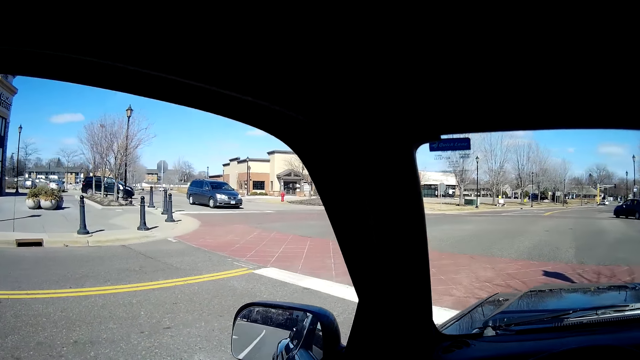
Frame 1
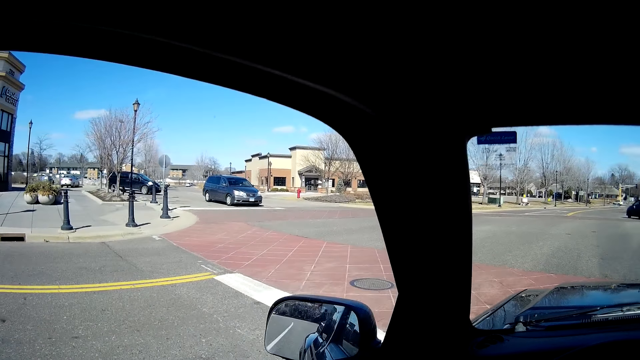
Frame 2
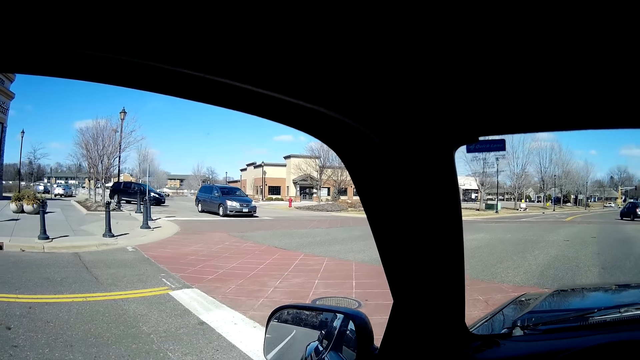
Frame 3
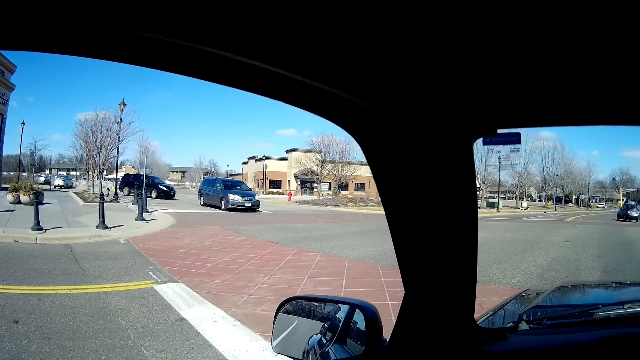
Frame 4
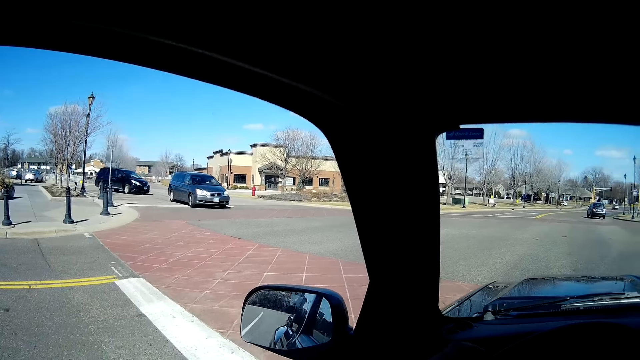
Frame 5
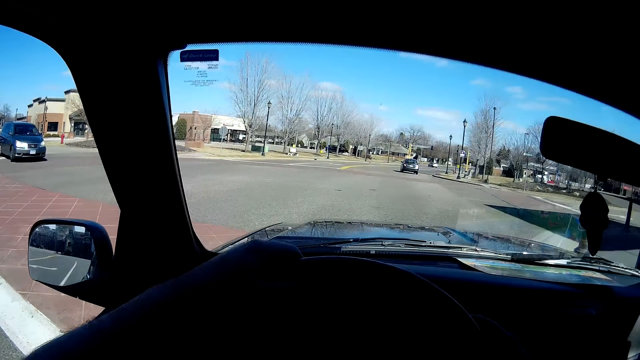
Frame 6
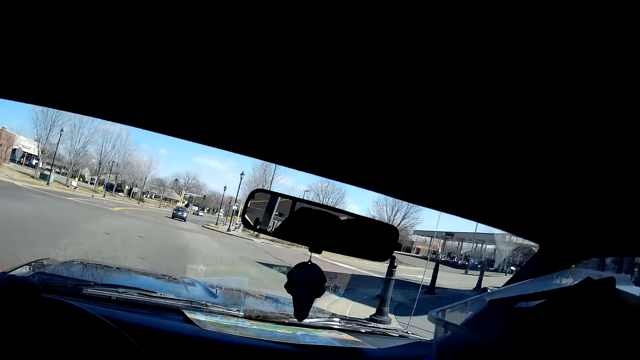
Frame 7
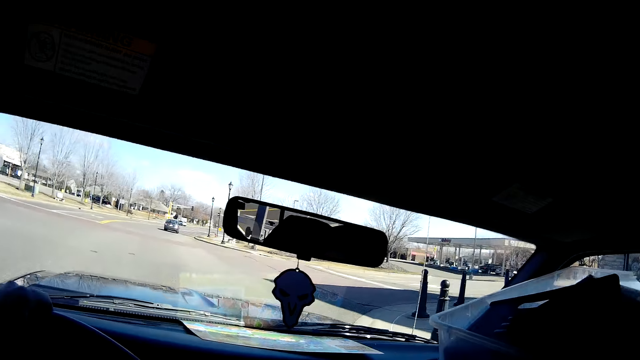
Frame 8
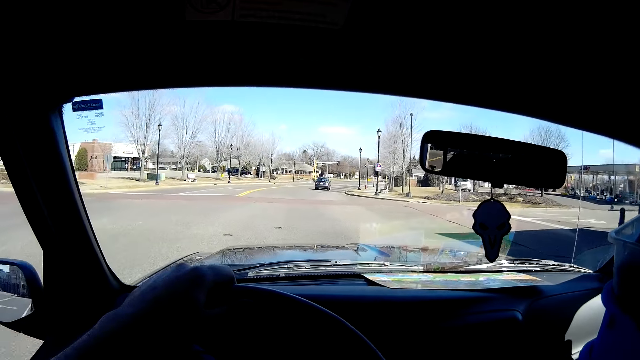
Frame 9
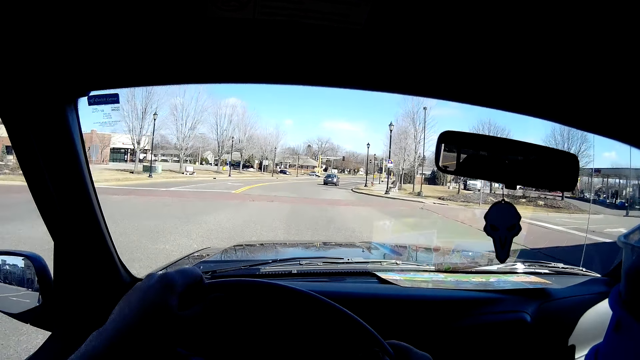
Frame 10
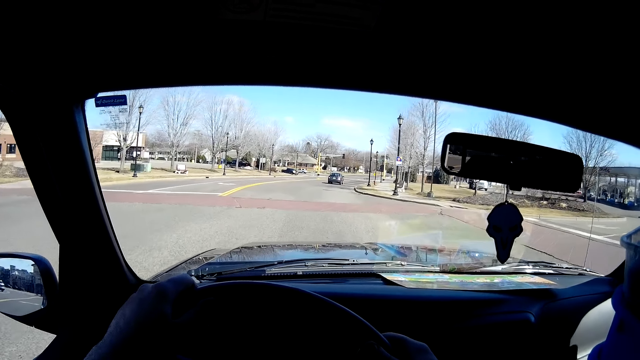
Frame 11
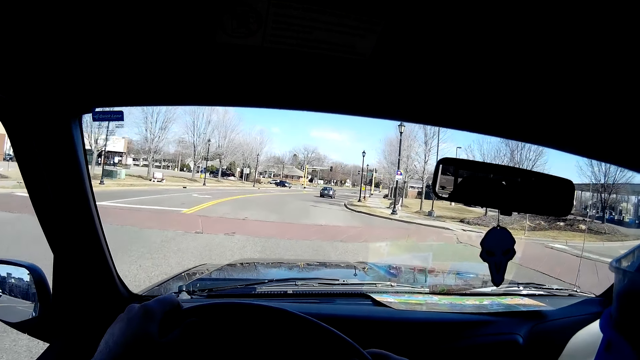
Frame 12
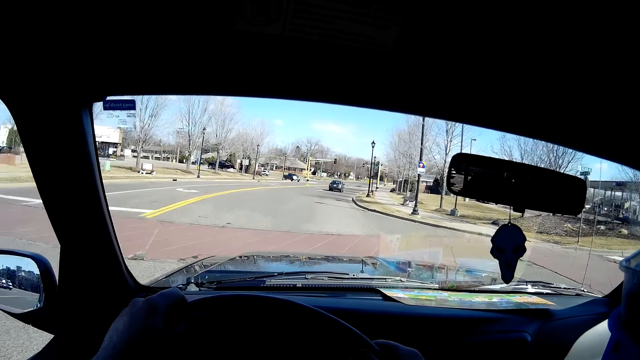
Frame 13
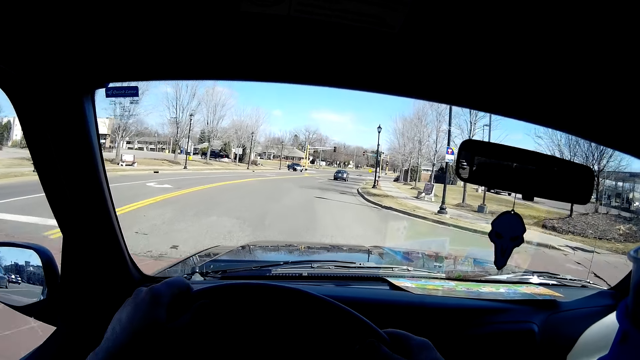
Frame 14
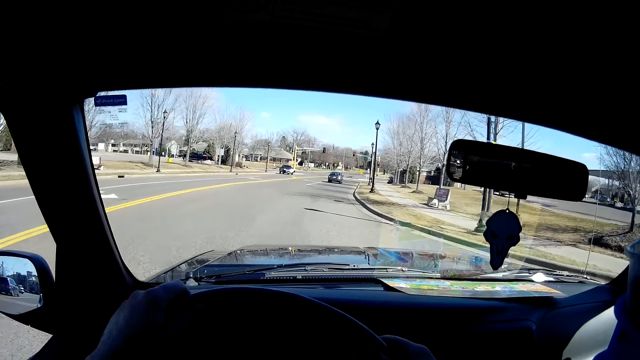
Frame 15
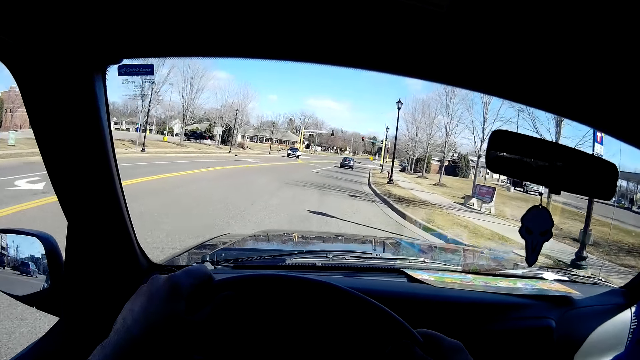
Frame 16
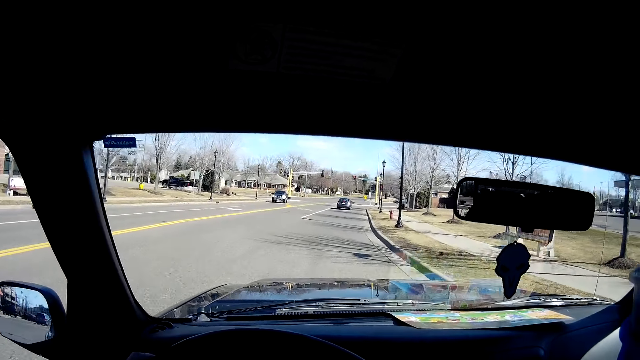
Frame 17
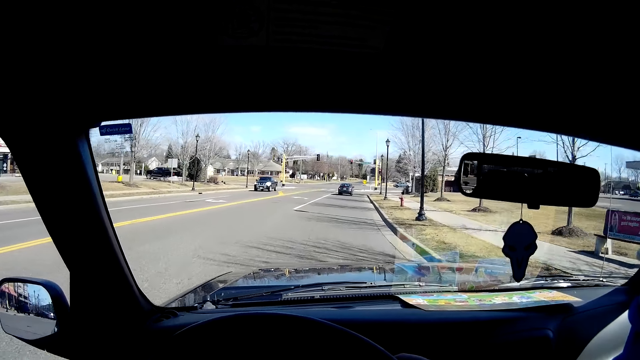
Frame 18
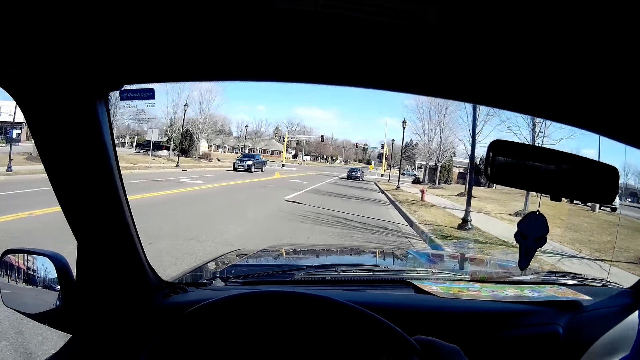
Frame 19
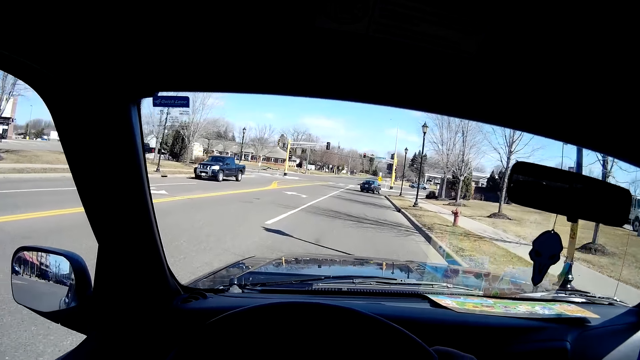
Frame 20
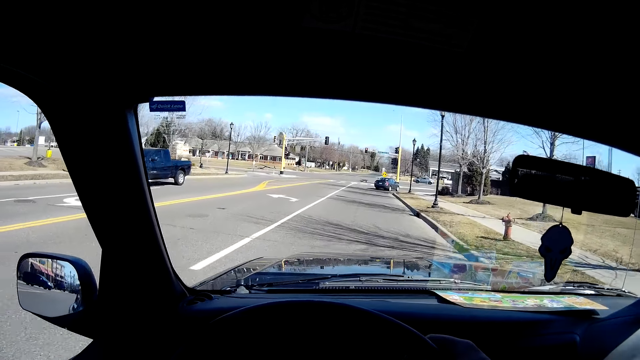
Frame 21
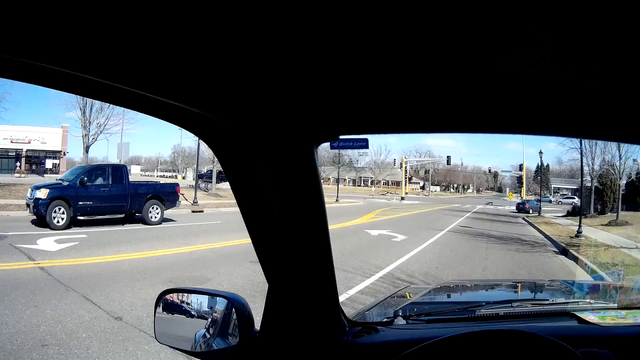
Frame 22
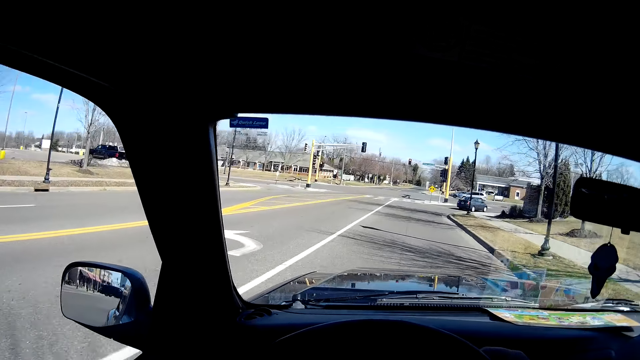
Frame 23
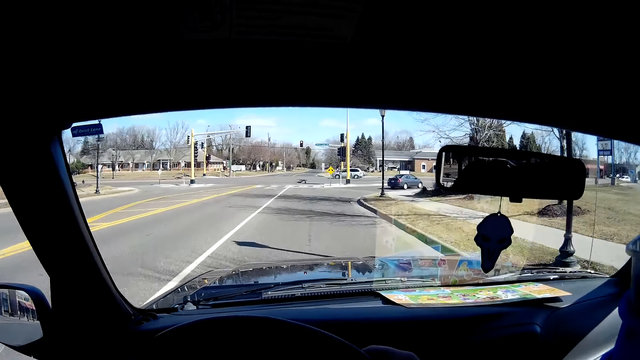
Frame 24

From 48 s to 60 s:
The camera wearer stops at an intersection stop sign. They drive the car forward.

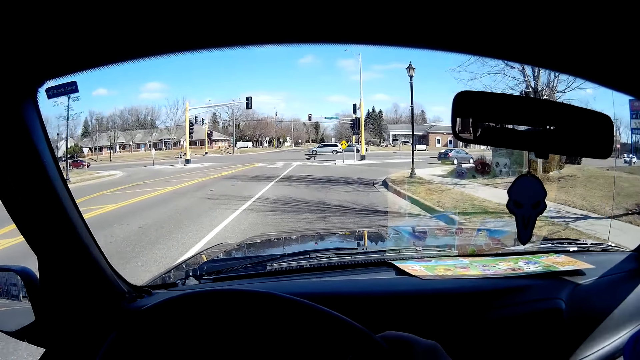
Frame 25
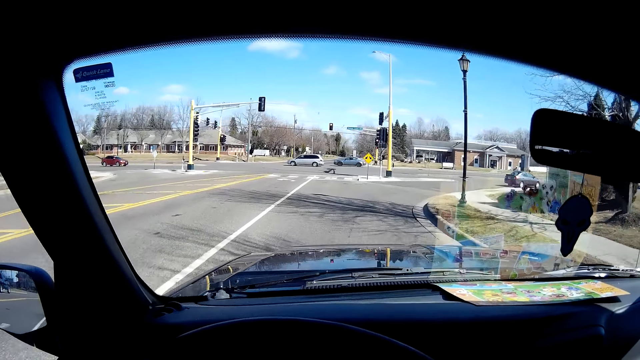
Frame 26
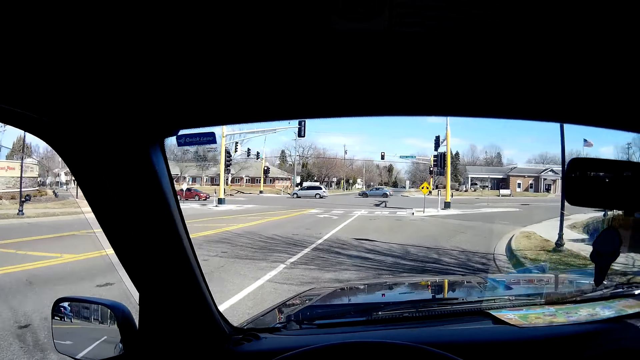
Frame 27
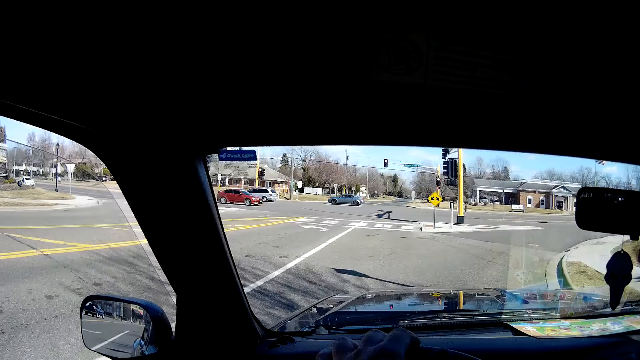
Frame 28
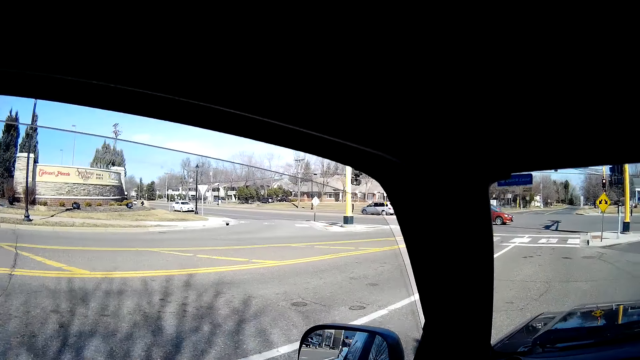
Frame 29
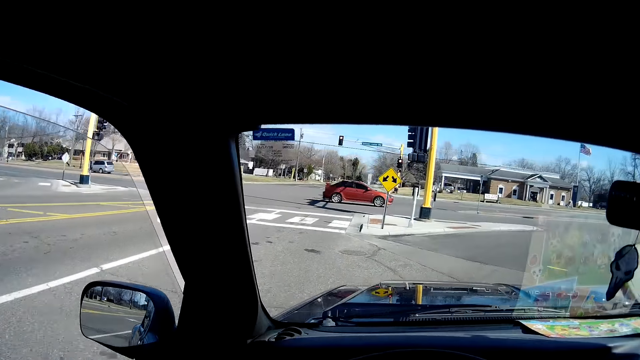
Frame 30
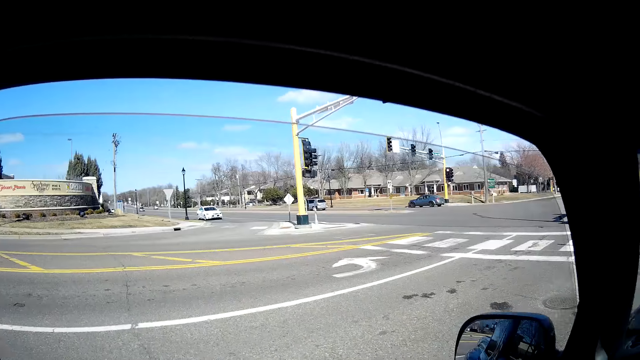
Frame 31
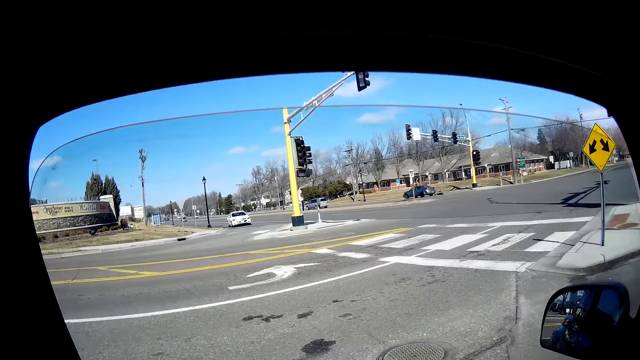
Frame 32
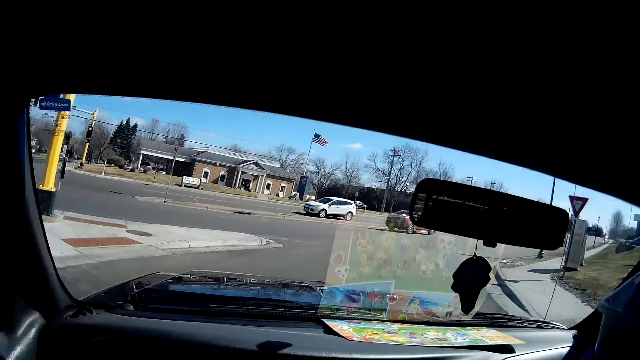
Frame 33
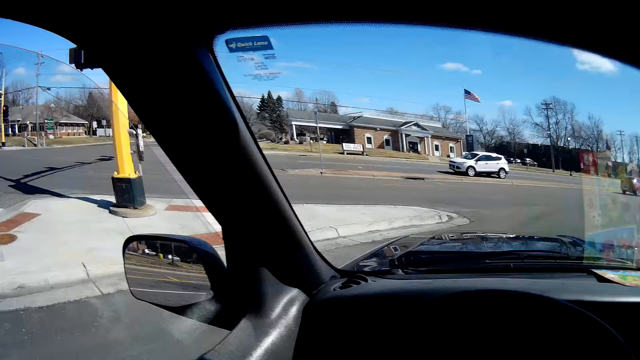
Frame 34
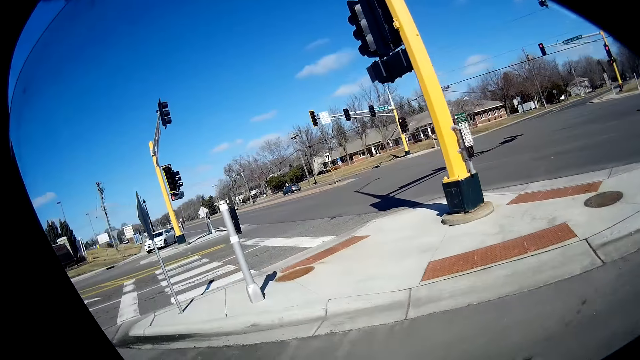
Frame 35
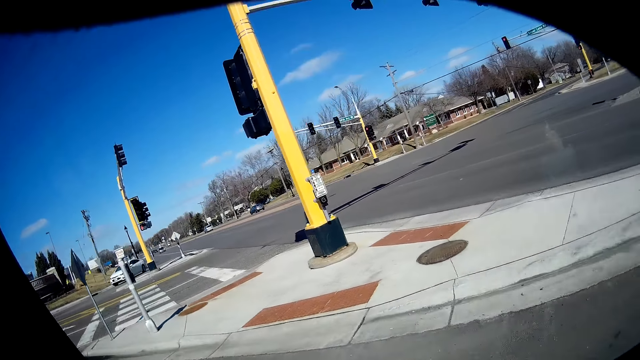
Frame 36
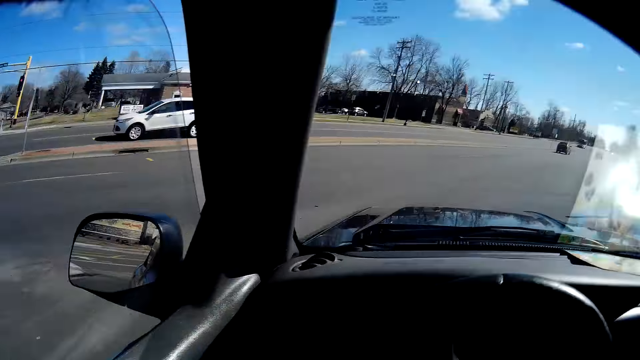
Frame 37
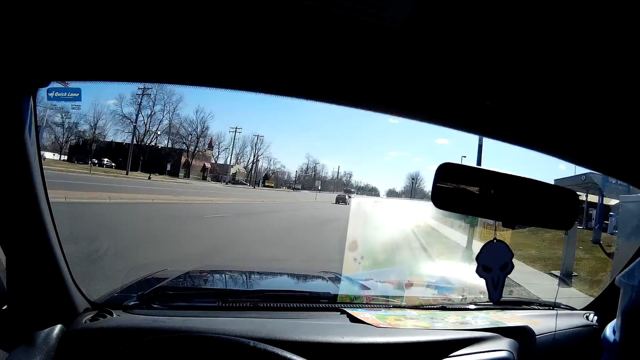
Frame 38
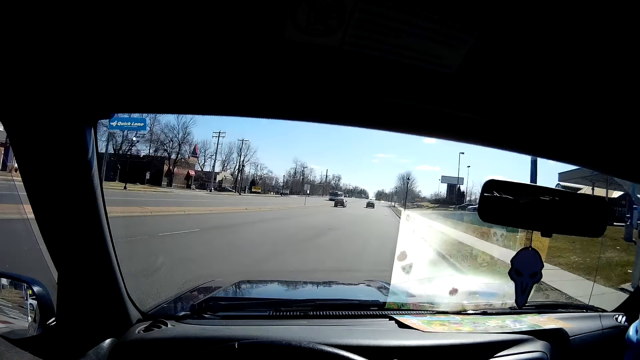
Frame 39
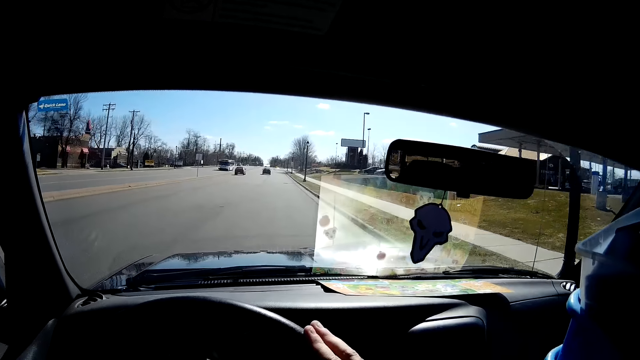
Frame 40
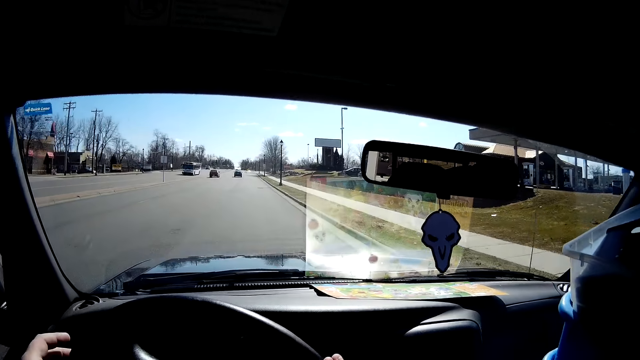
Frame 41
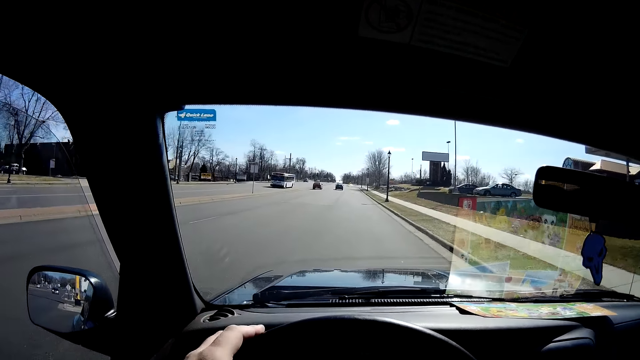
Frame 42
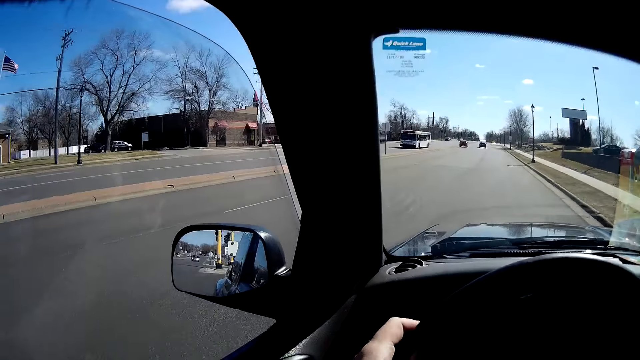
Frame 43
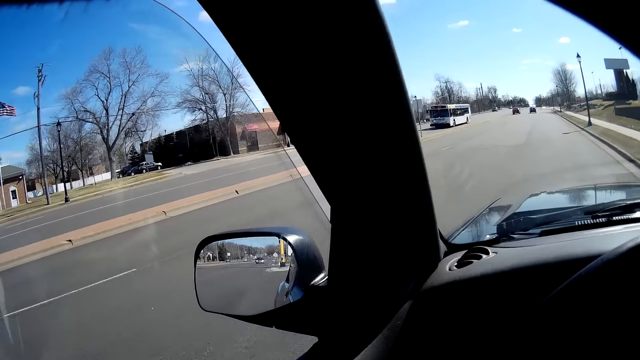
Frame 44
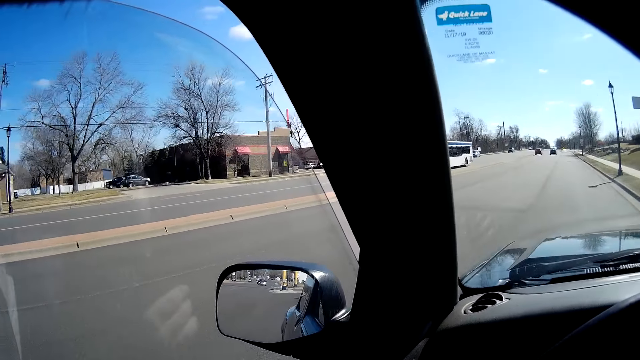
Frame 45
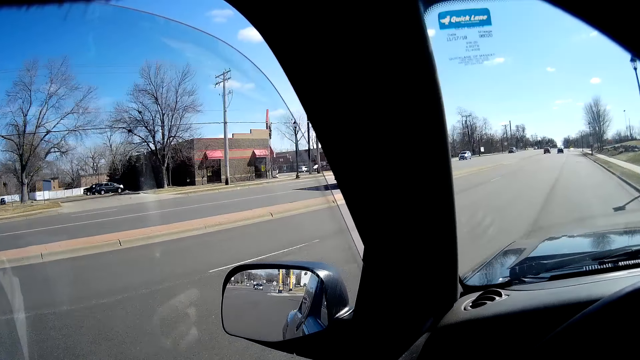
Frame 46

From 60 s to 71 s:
The camera wearer looks through the window.
